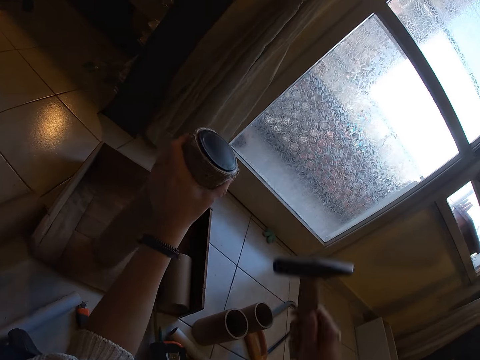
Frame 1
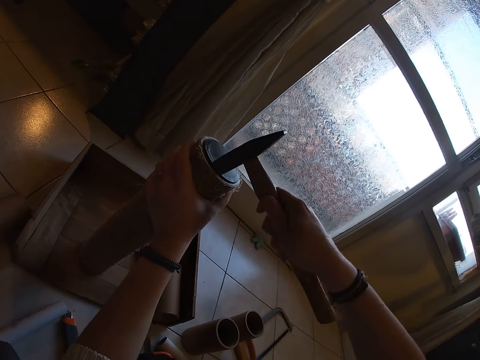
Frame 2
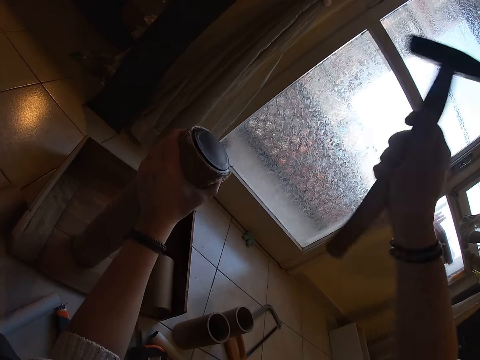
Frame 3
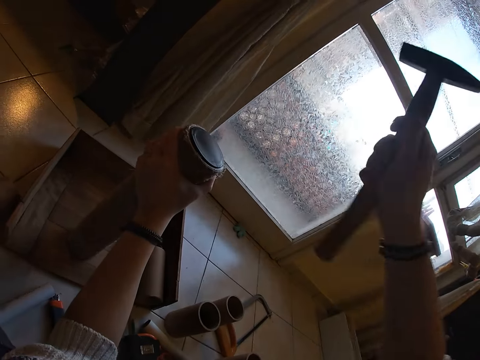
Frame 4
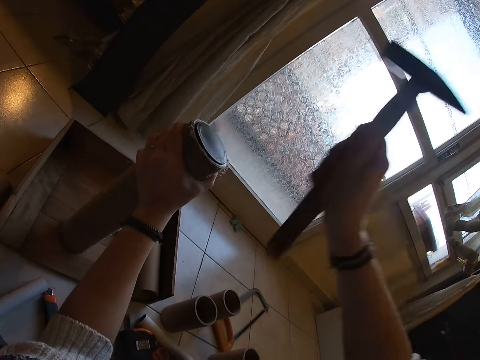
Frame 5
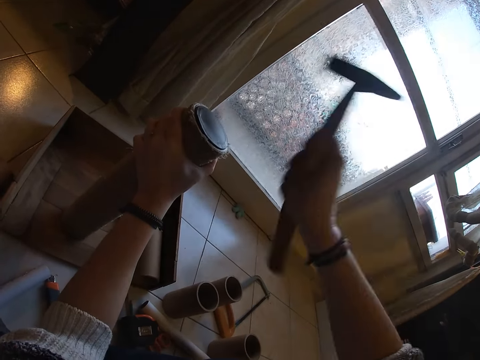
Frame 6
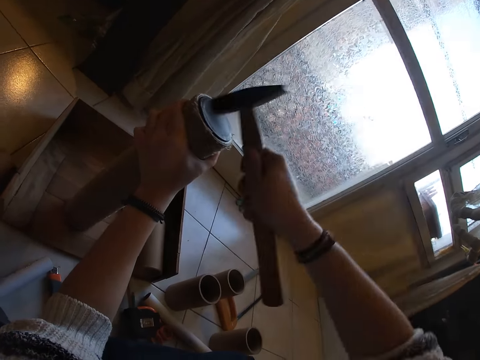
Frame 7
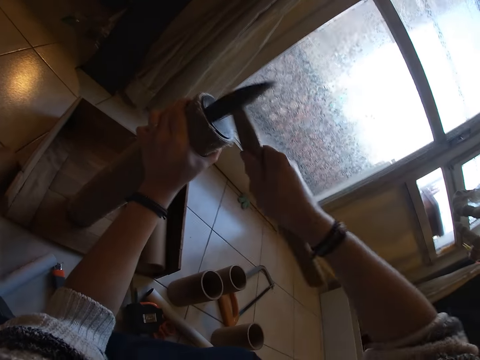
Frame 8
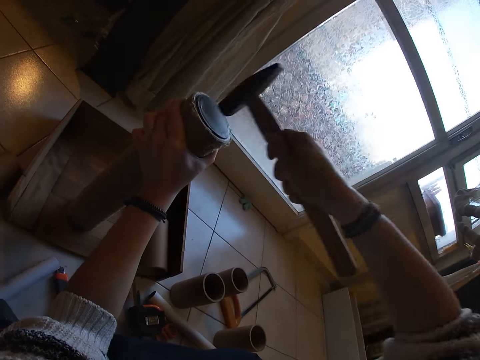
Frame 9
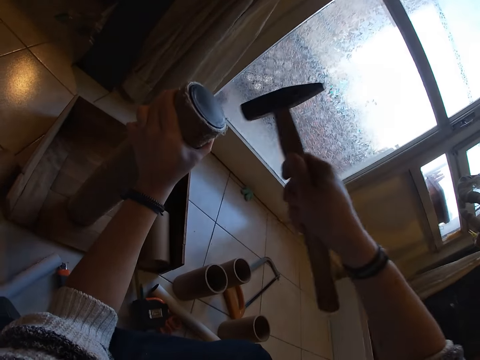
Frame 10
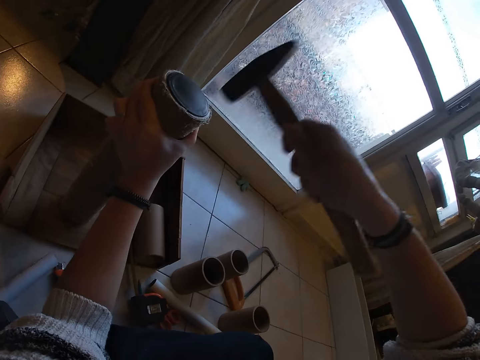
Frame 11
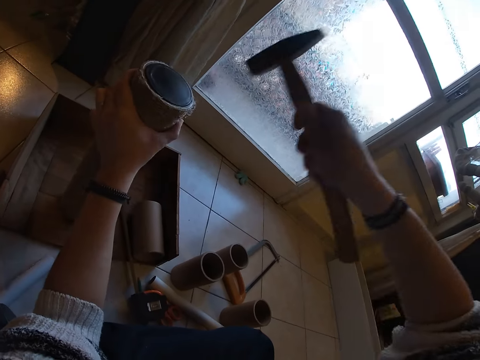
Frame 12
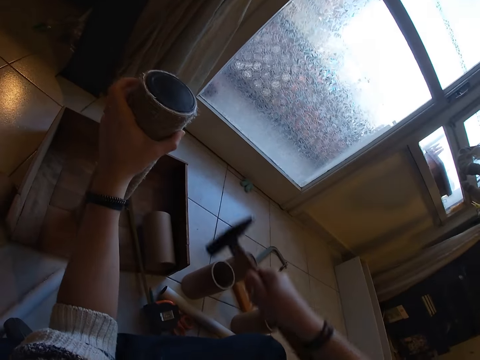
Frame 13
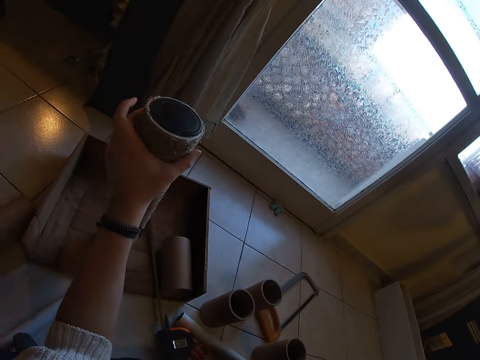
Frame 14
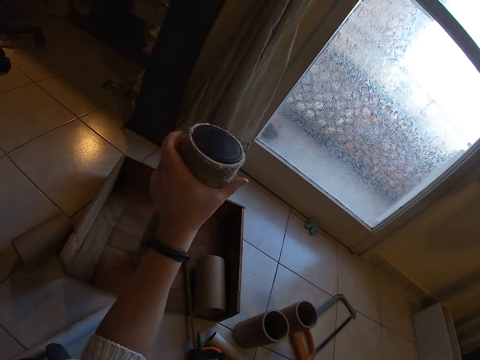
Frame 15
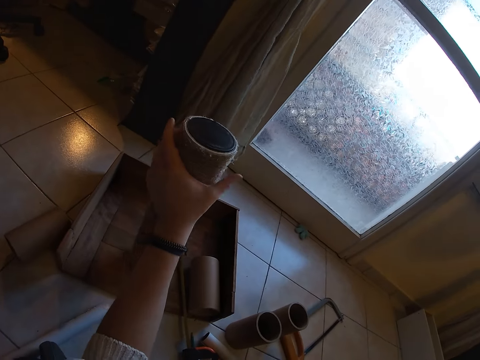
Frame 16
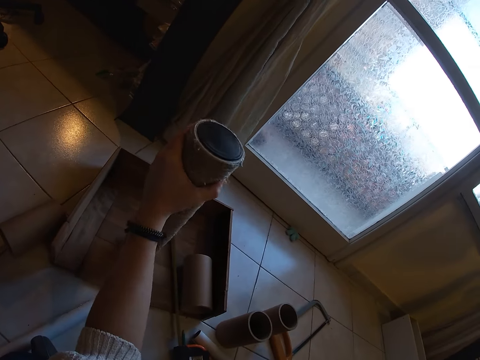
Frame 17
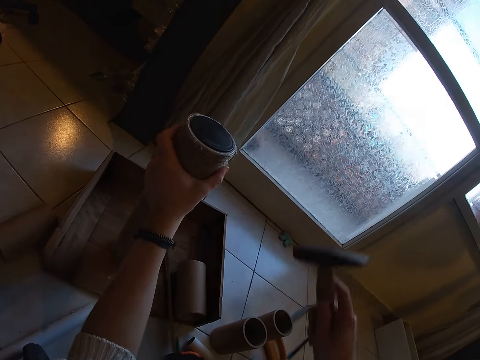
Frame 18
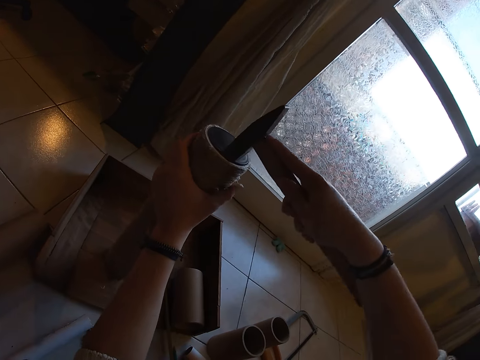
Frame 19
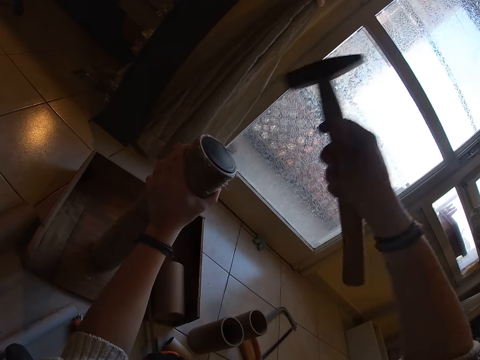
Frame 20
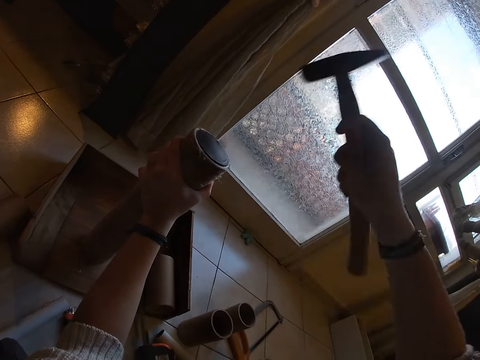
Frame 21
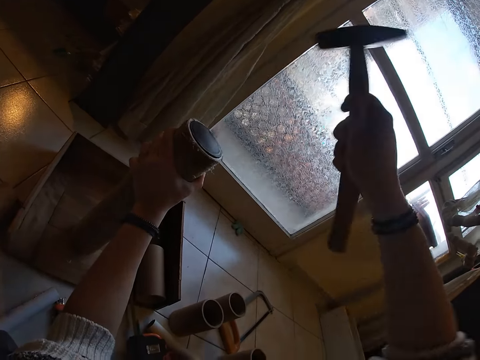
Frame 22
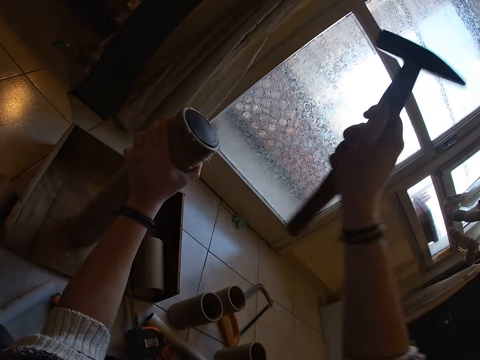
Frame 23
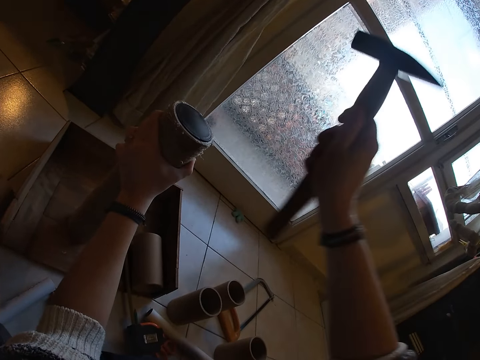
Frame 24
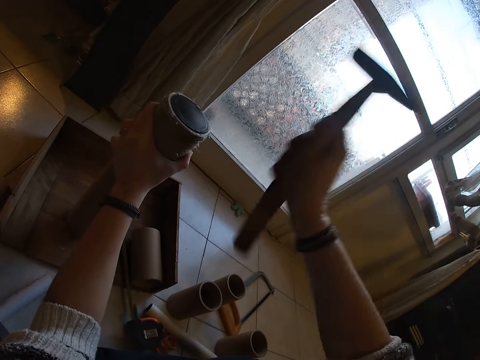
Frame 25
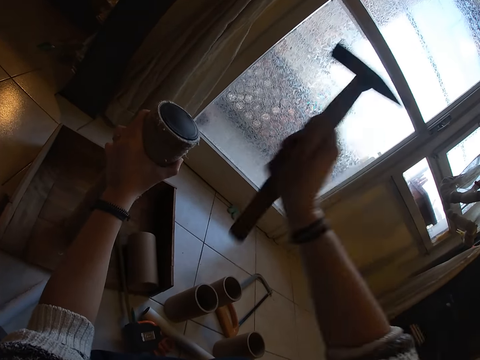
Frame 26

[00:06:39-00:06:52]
The camera wearer turns the twined cardboard tube on the wooden pad with her left hand. She places the hammer on the twined cardboard tube on the wooden pad with her right hand. She hits the hammer on the twined cardboard tube on the wooden pad with her right hand. She drops her right hand on her lap. She turns the twined cardboard tube on the wooden pad with her left hand. She puts the hammer down. She places the hammer on the twined cardboard tube on the wooden pad with her right hand. She hits the hammer on the twined cardboard tube on the wooden pad with her right hand.

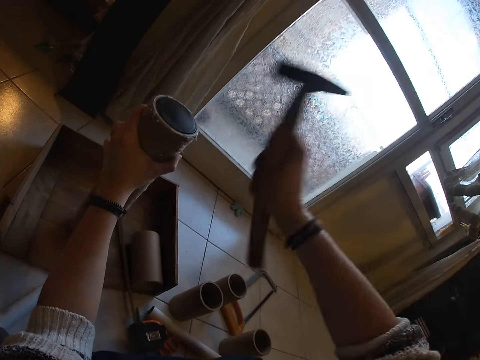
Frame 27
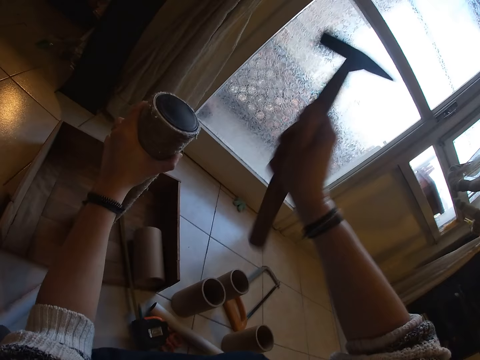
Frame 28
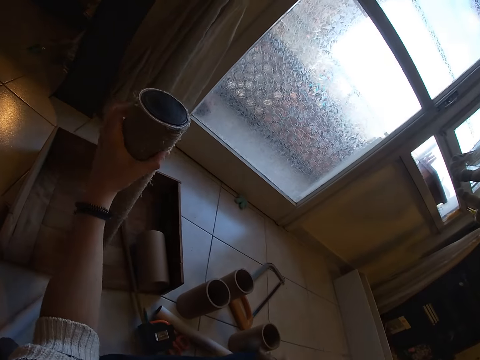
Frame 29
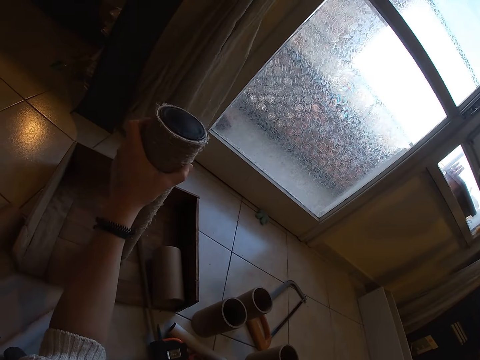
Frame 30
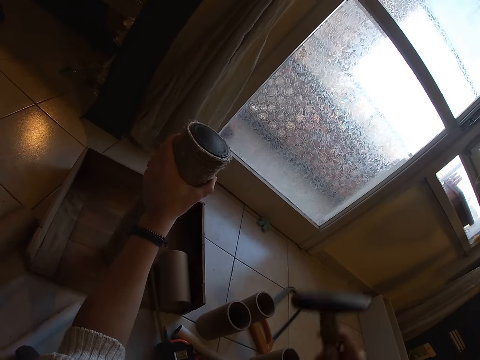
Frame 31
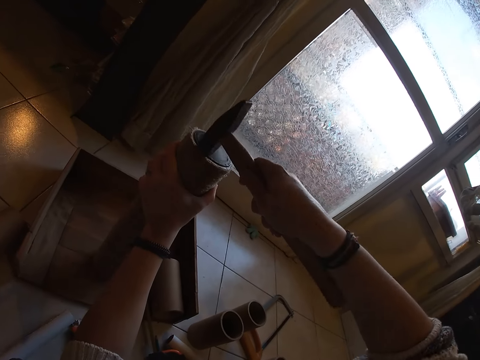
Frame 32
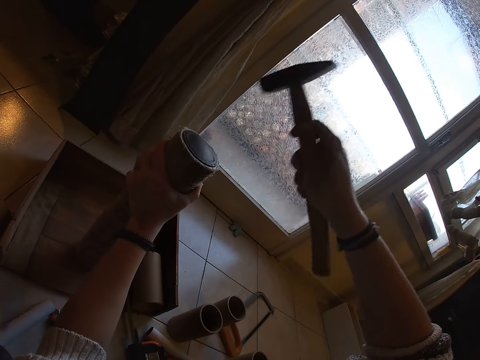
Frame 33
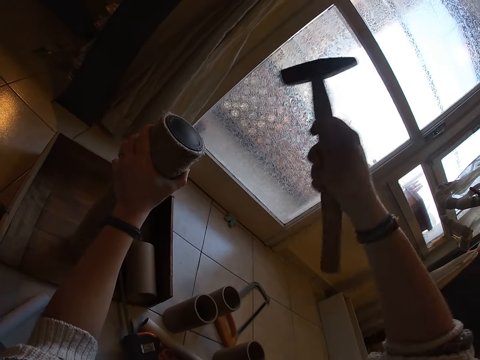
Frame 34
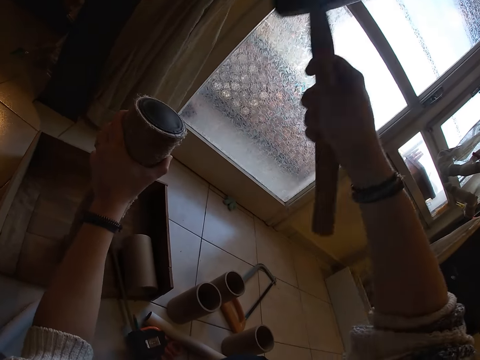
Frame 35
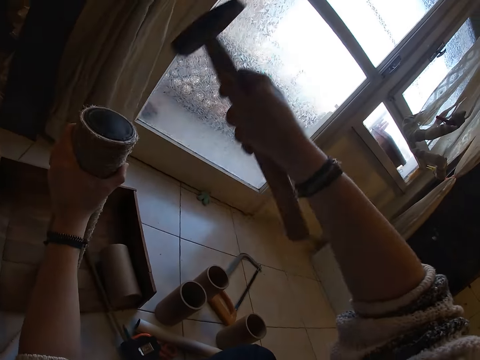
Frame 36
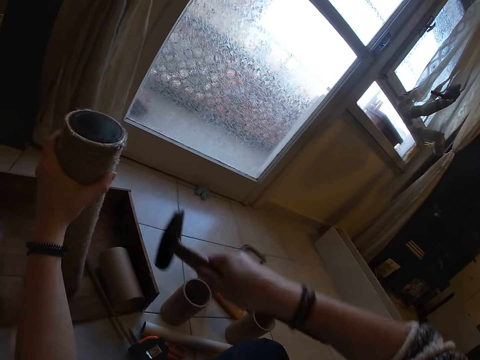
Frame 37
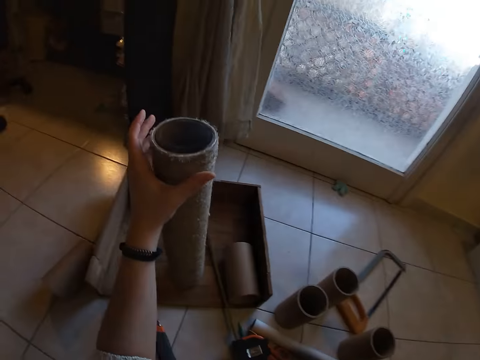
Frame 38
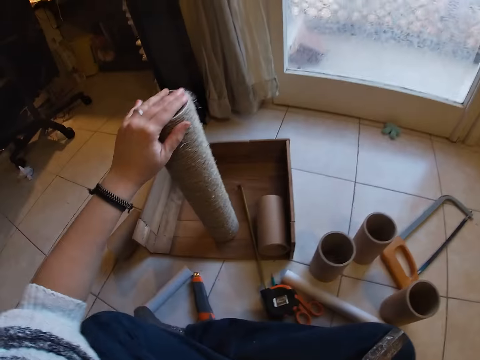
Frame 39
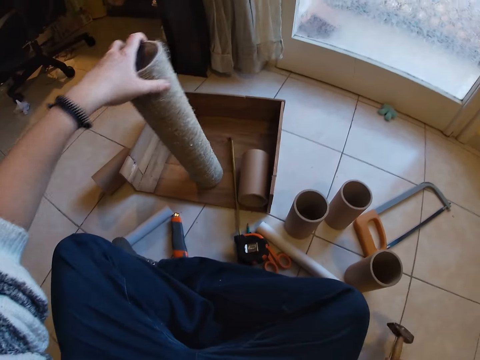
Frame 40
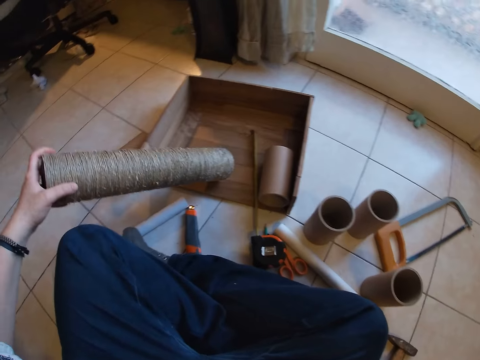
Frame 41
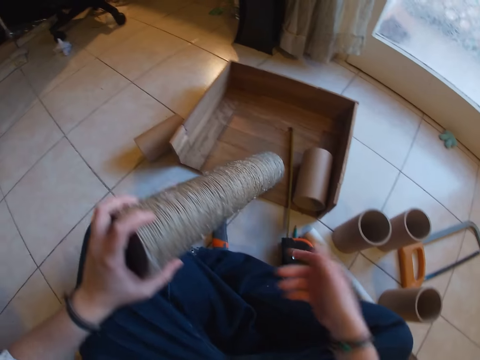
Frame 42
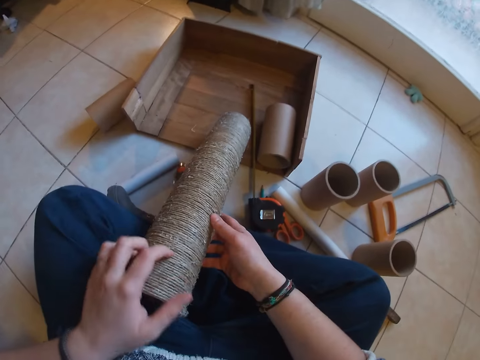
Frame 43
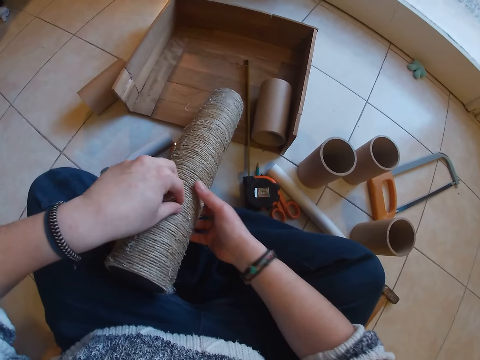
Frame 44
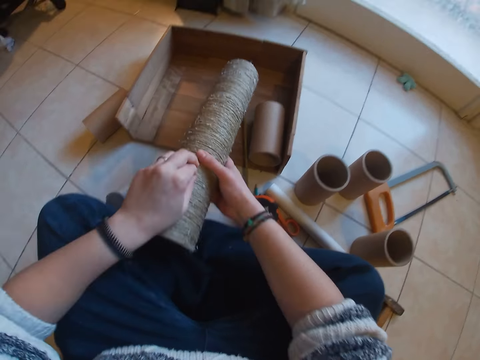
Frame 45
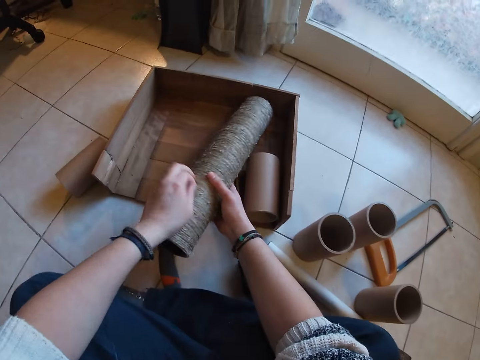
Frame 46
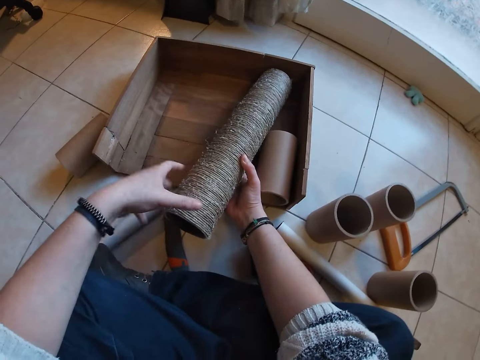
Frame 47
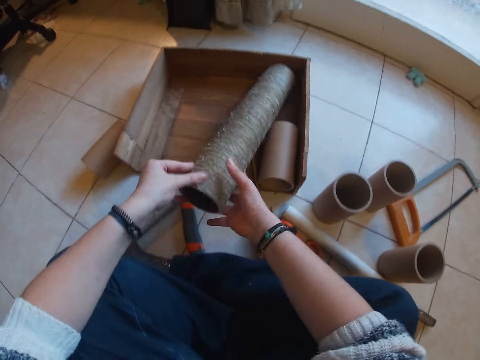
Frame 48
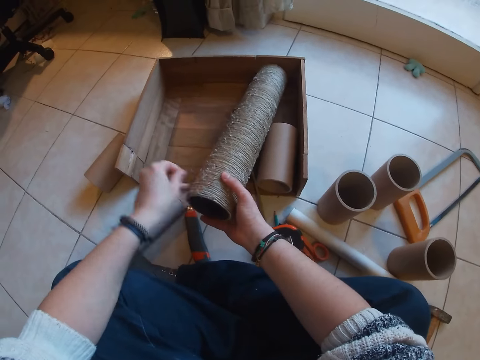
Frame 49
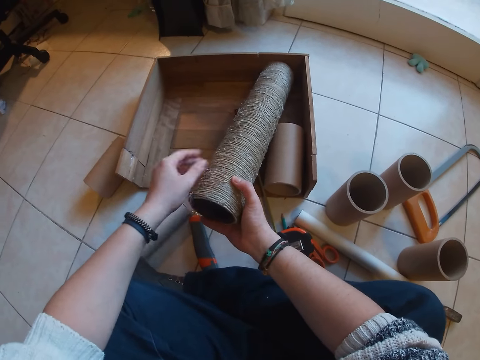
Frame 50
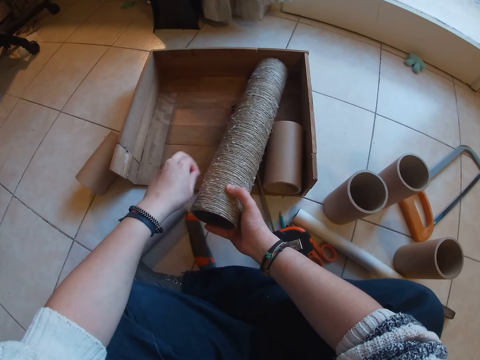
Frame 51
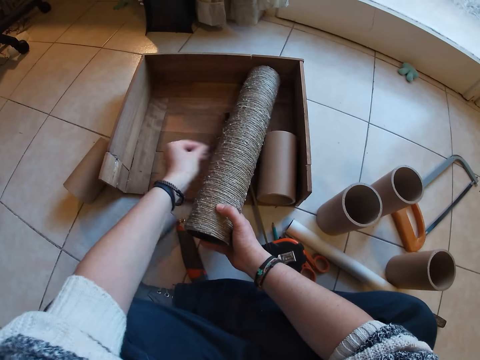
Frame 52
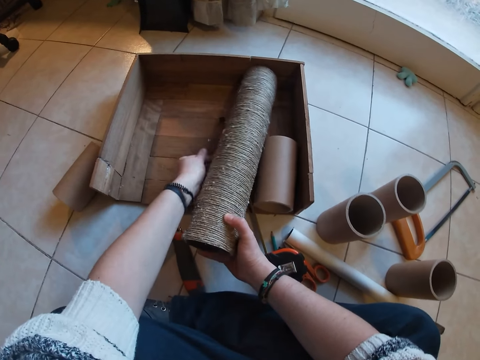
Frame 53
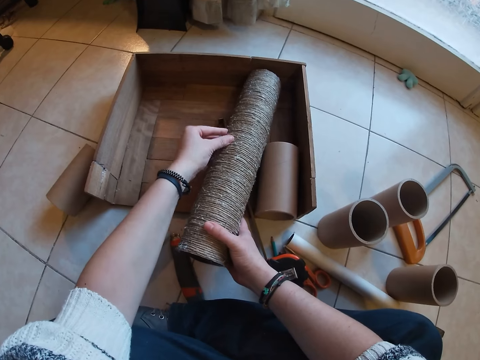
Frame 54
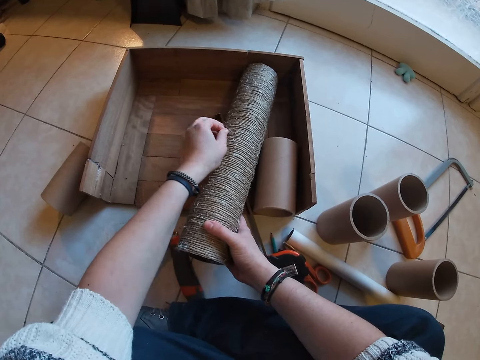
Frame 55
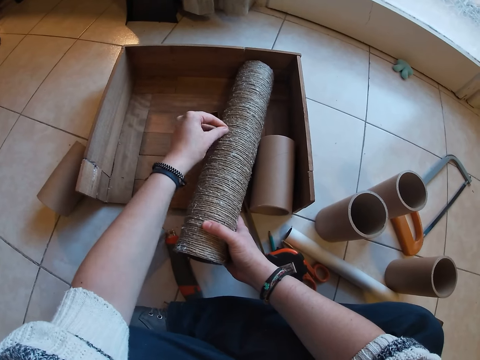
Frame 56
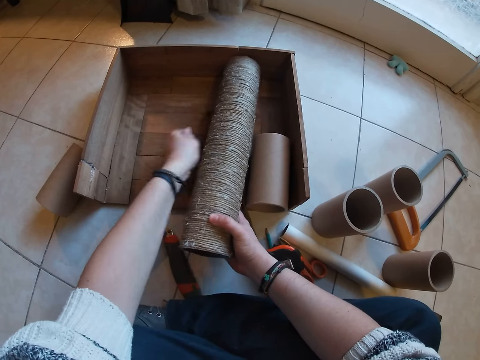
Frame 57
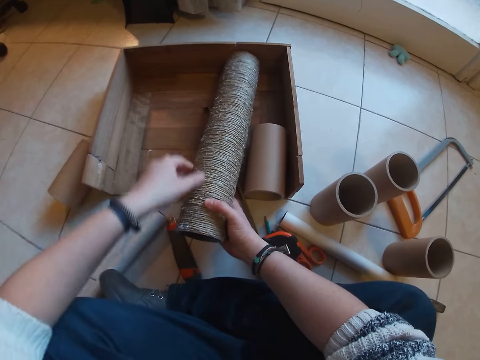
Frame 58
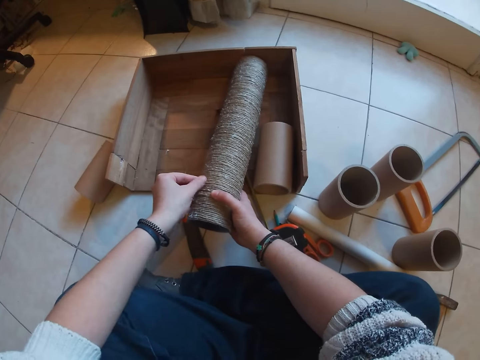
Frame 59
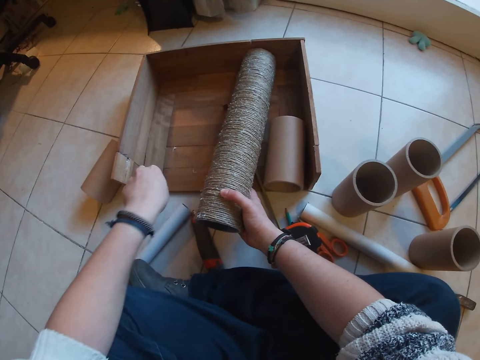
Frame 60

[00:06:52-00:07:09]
The camera wearer drops her right hand on her lap. She turns the twined cardboard tube on the wooden pad with her left hand. She places the hammer on the twined cardboard tube on the wooden pad with her right hand. She hits the hammer on the twined cardboard tube on the wooden pad with her right hand. She drops her right hand on her lap. She turns the pipe. She drops the hammer in her right hand on the floor. She drops the twined cardboard tube on her lap with her left hand. She holds the twined cardboard tube in her left hand with her right hand. She pulls a particle from the twined cardboard tube with her left hand. She picks up the twined cardboard tube from her lap with her right hand. She drops the twined cardboard tube on the wooden pad with her right hand. She turns the twined cardboard tube in her right hand with her left hand. She removes particles from the twined cardboard tube in her right hand with her left hand.
